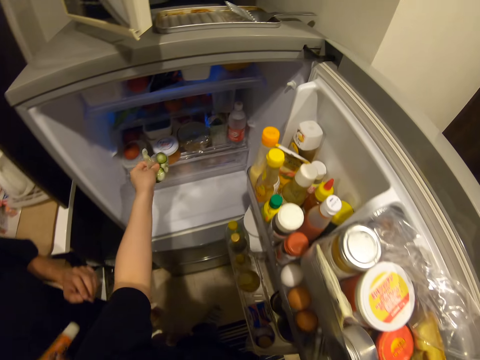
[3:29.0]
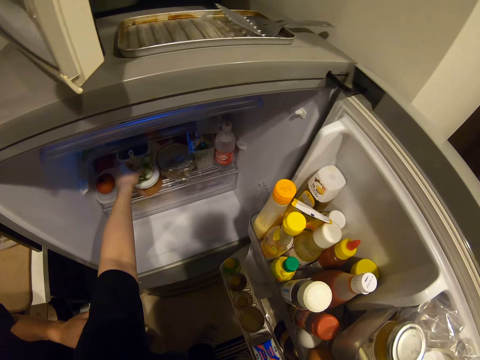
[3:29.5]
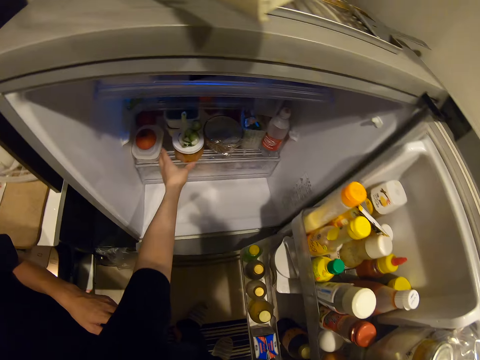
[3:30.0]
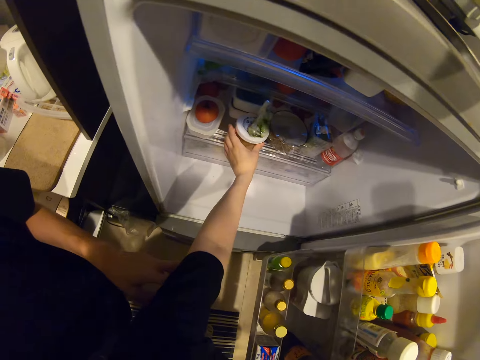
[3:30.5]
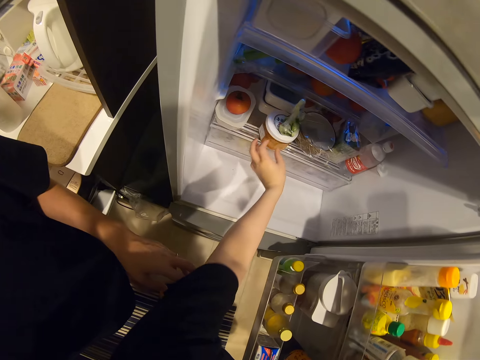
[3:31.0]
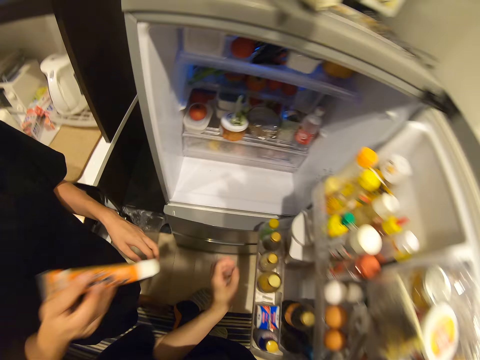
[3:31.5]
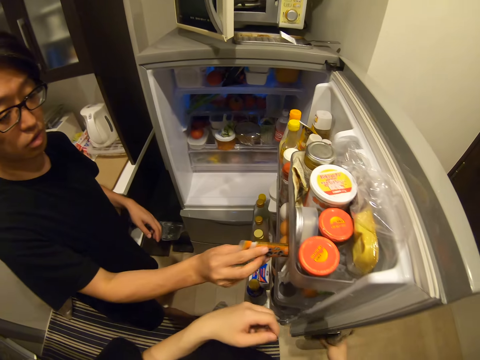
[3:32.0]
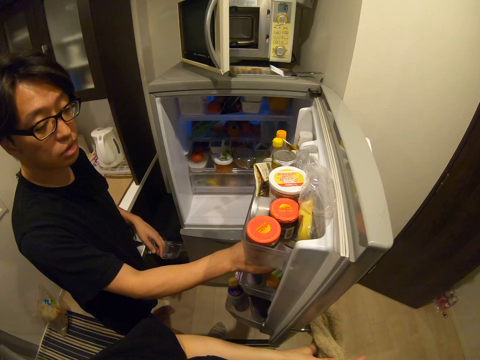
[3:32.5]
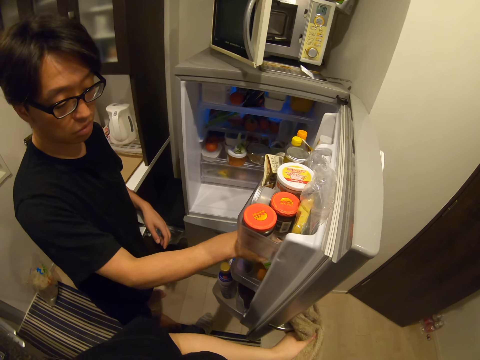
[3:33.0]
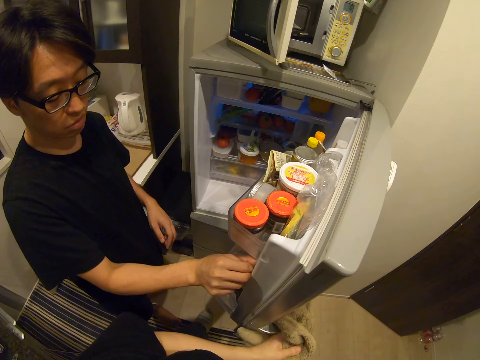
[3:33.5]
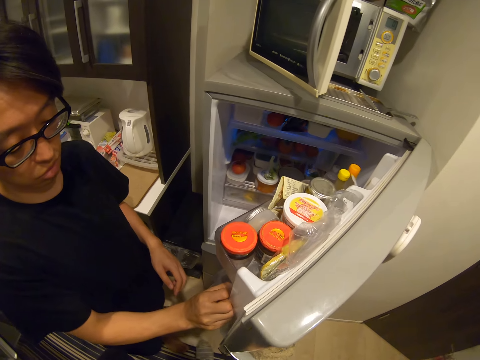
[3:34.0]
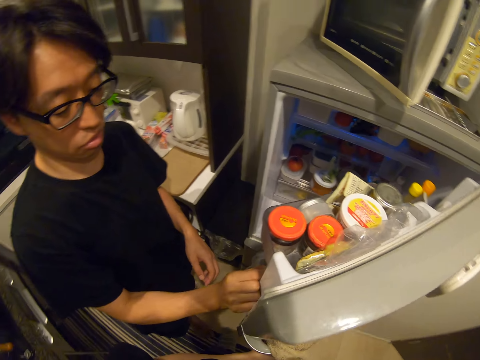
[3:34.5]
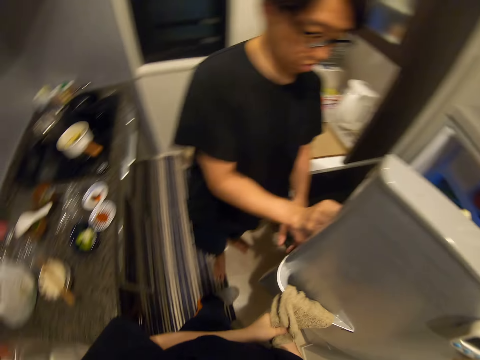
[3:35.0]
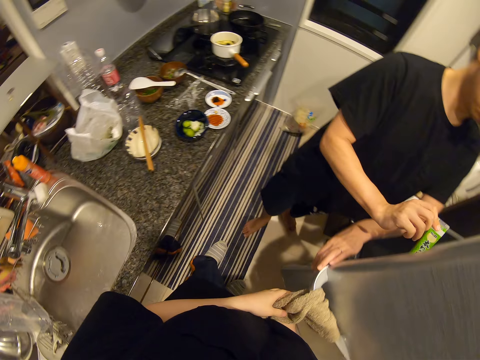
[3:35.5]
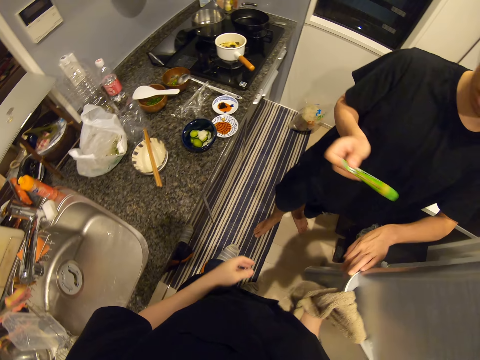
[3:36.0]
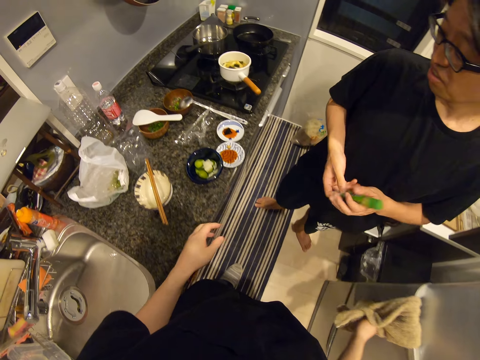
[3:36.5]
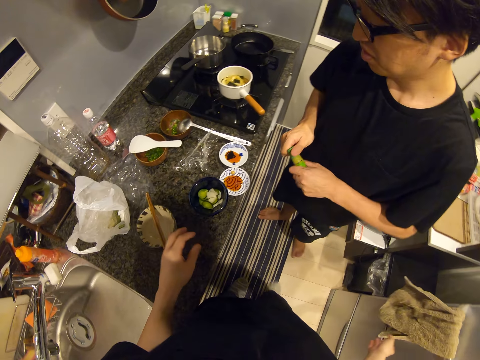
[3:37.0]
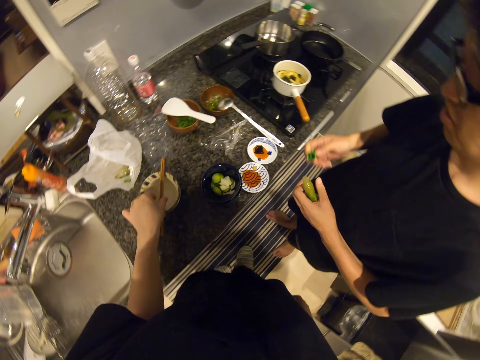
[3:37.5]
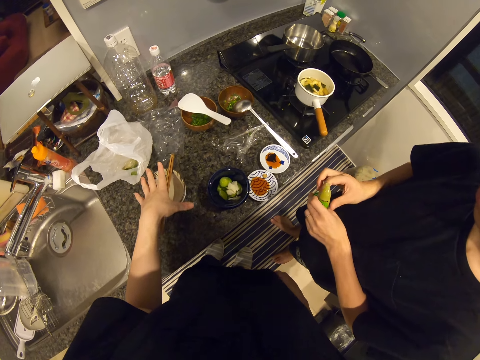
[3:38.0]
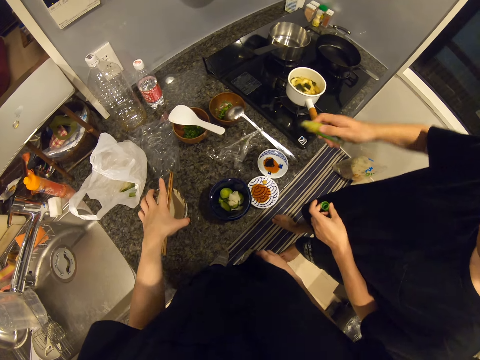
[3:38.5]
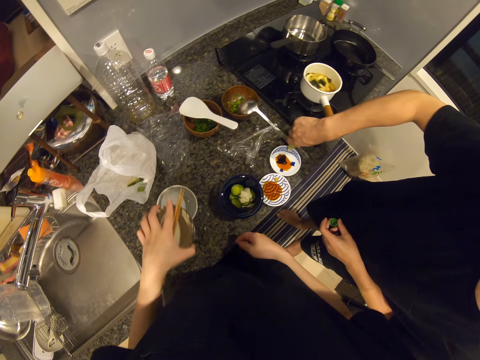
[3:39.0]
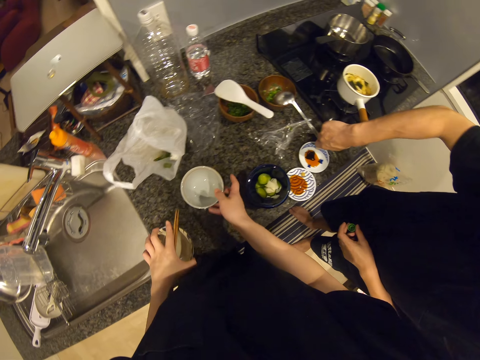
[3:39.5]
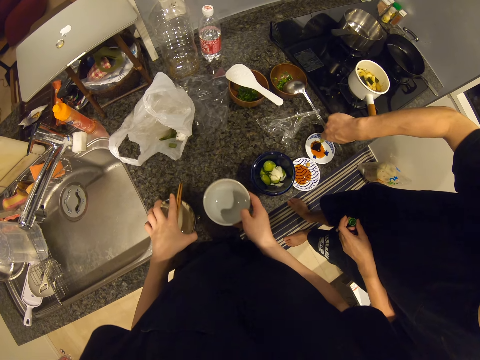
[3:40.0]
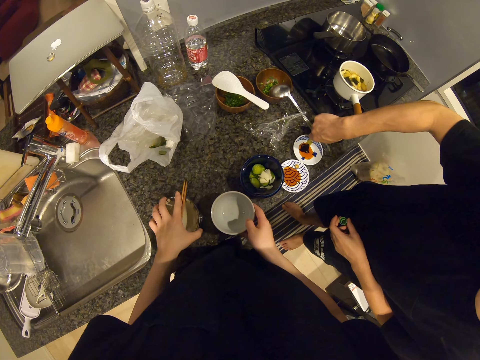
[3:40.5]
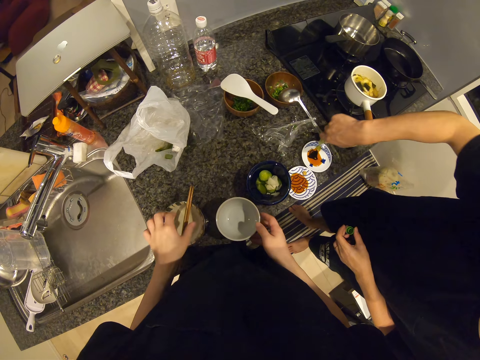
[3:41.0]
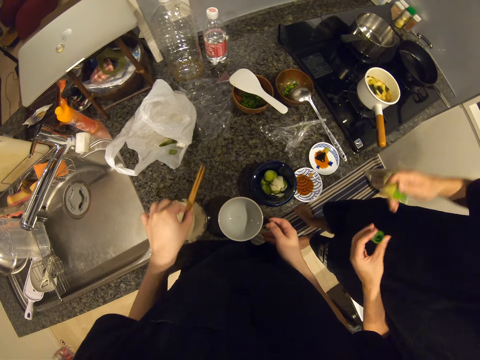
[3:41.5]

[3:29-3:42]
The camera wearer puts the cucumber slice nylon in her left hand in the refrigerator. A man puts a tube in the refrigerator. The camera wearer wipes her hands. The man removes another tube from the refrigerator and closes the refrigerator. The camera wearer removes a rice bowl from a heap on the kitchen countertop with her left hand. The man opens something. The camera wearer adjusts another rice bowl on the kitchen countertop with her right hand. She takes the bowl. The man puts something on the saucer. The camera wearer picks up the chopsticks on the rice bowl in her left hand.

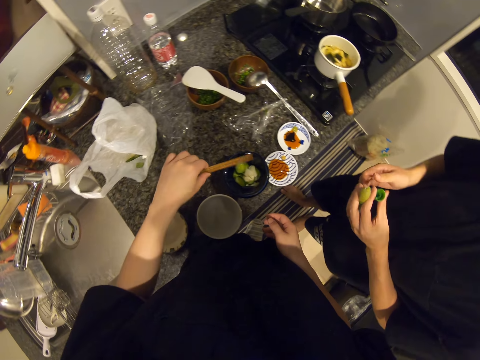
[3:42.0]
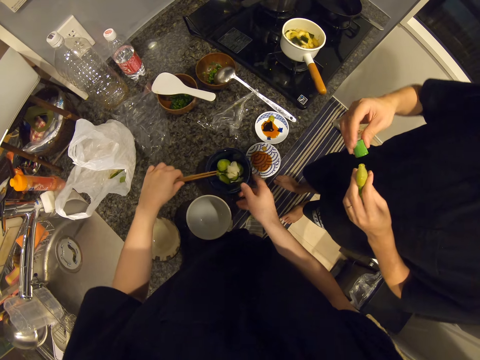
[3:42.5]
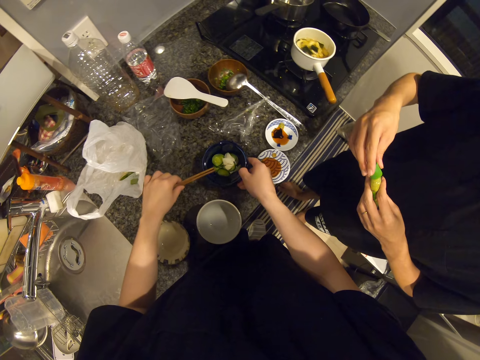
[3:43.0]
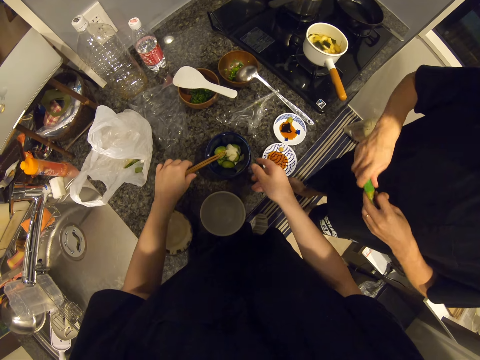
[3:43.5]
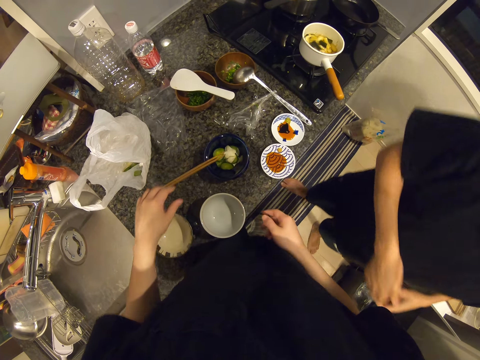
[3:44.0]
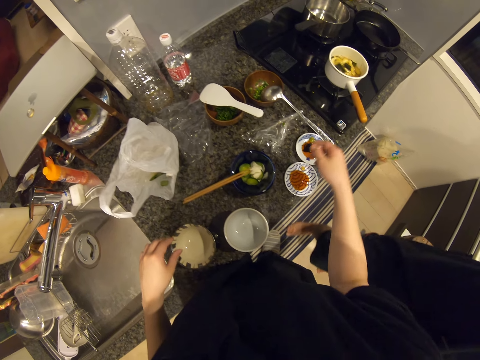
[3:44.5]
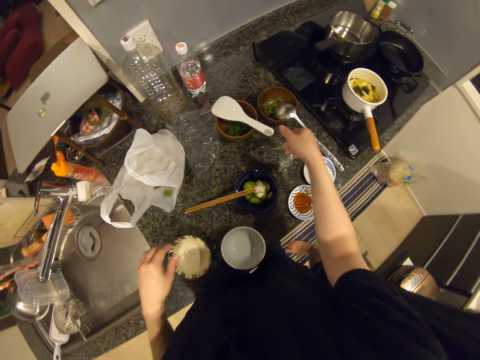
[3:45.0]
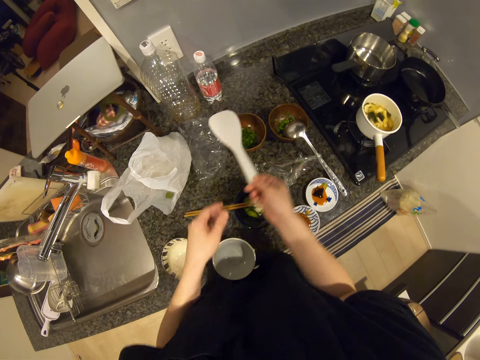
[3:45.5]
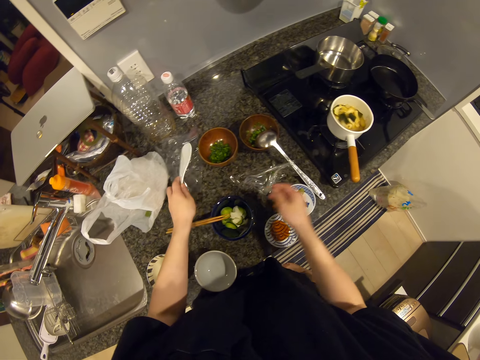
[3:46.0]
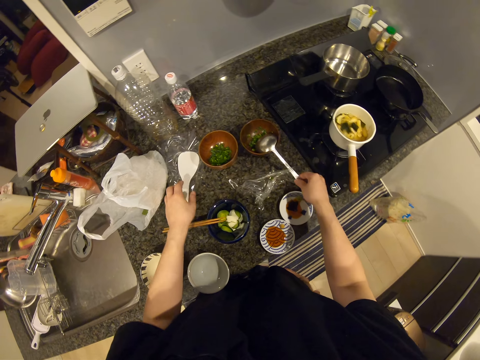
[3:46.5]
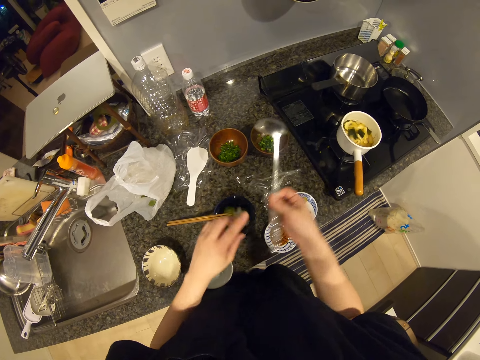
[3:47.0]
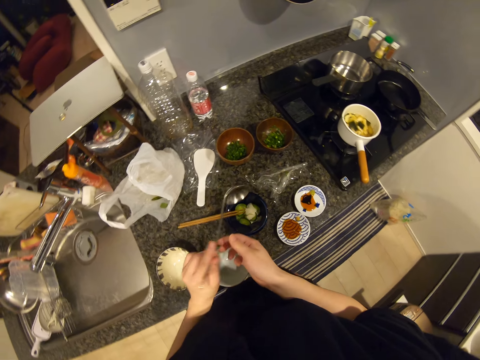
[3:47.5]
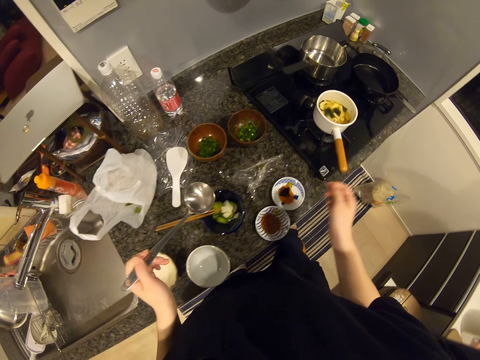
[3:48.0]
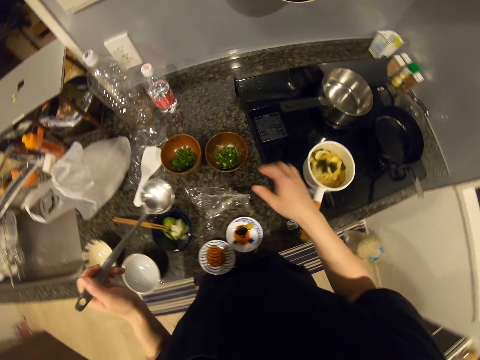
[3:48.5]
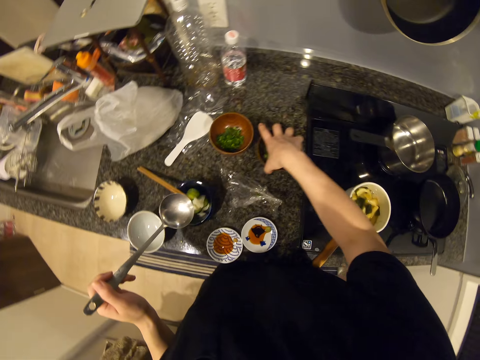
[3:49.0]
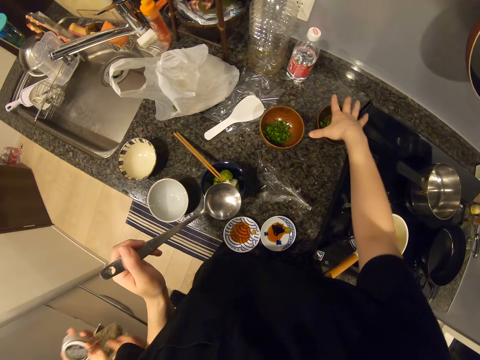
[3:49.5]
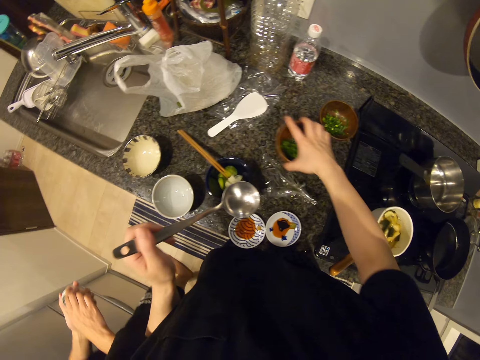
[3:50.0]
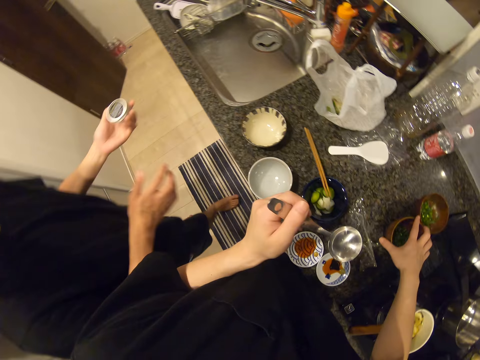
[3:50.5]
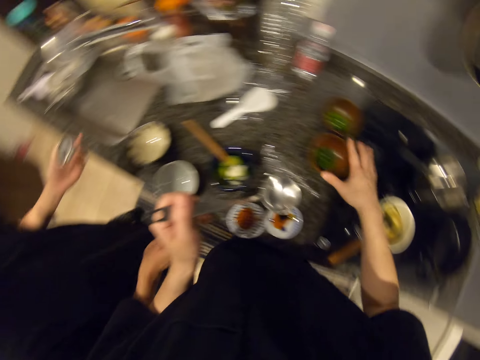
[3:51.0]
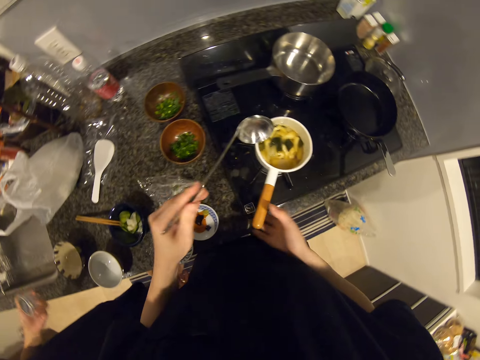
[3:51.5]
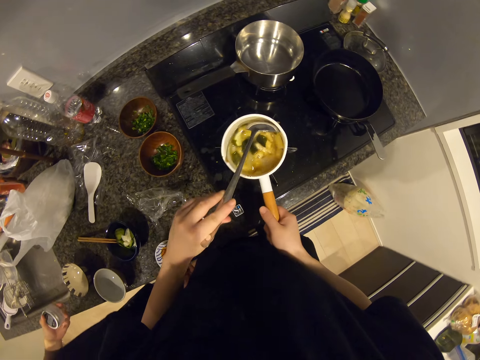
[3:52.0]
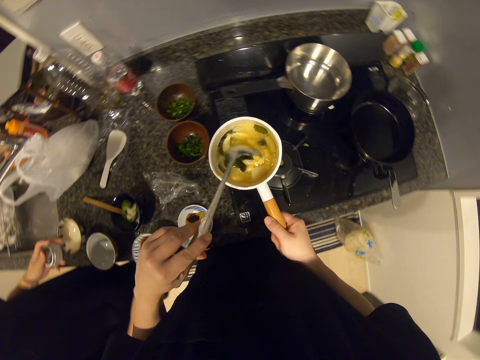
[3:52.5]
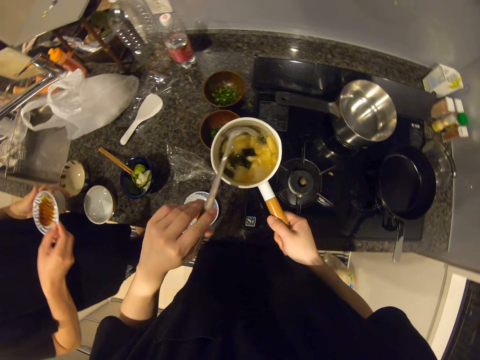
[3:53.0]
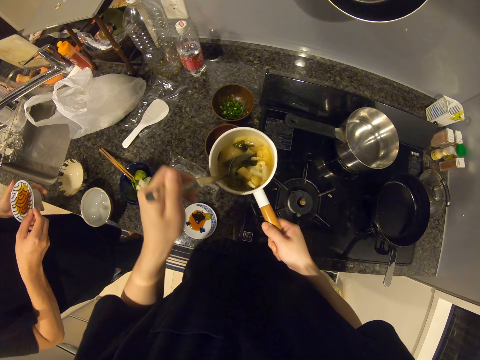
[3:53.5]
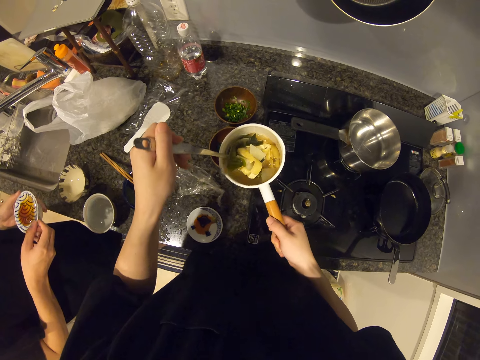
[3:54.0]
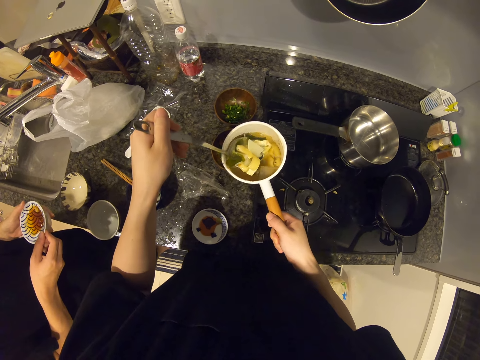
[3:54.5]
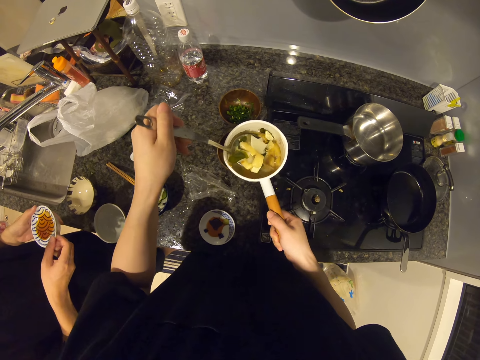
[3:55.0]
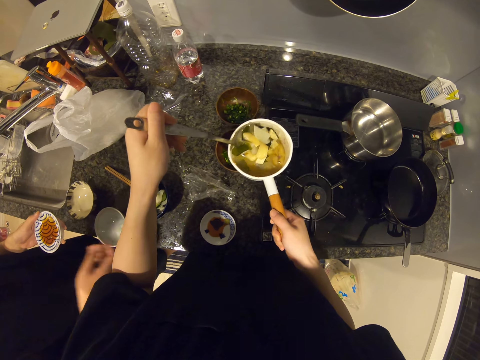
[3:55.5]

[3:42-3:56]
The camera wearer puts the chopsticks in her left hand in the rice bowl with the cucumber slices. She adjusts the rice bowl with the cucumber slices with her right hand. A man closes something. The camera wearer picks up a plastic spoon on a wooden vegetable bowl on the kitchen countertop with her right hand. She passes the plastic spoon to her left hand. She puts the plastic spoon in her left hand on the countertop. She picks up an aluminum spoon on another wooden vegetable bowl on the kitchen countertop. She passes the aluminum spoon to her left hand. She adjusts the vegetable bowls on the kitchen countertop with her right hand. The man shakes something. The camera wearer holds the handle of a soup pot on a gas cooker on the countertop with her right hand. She dips the spoon in her left hand into the soup pot. She picks up the pot of soup with her right hand. The man takes the saucers. The camera wearer scoops dumpling soup from the pot with the spoon in her left hand.
